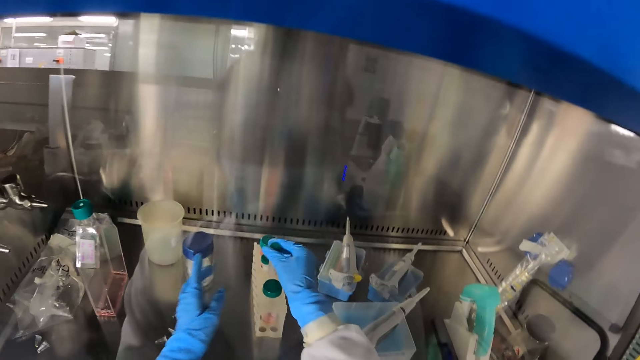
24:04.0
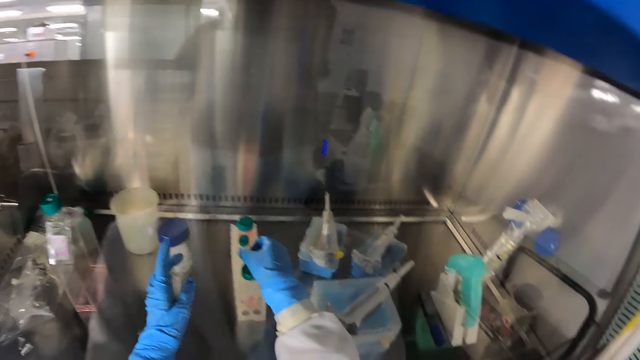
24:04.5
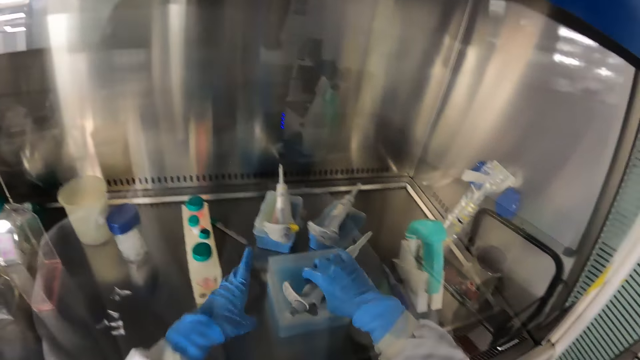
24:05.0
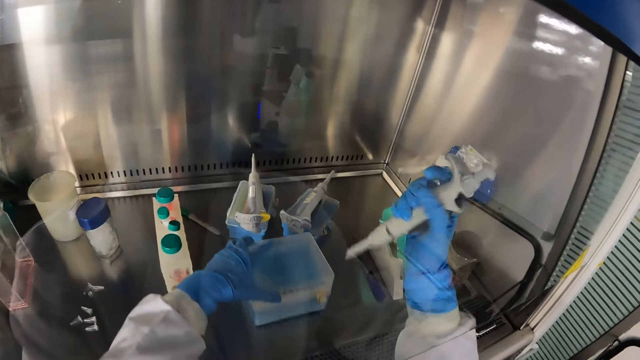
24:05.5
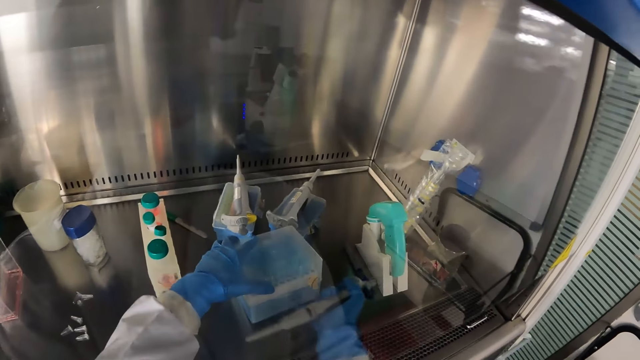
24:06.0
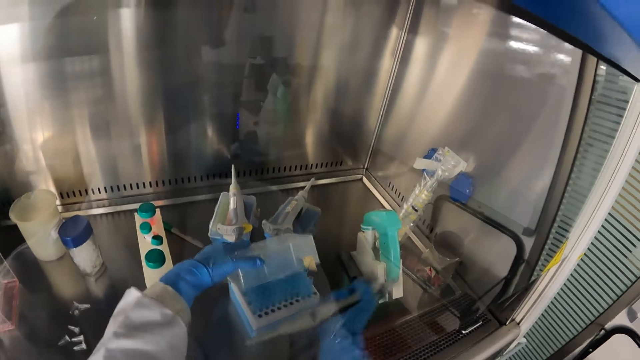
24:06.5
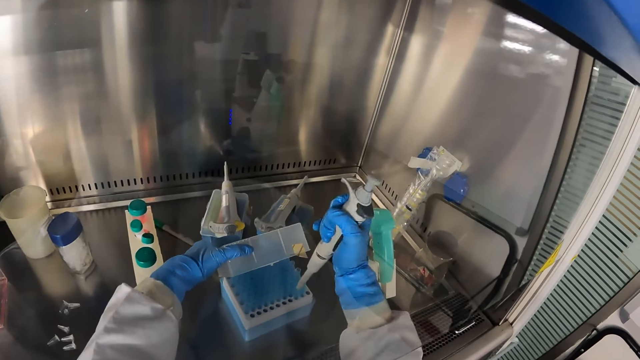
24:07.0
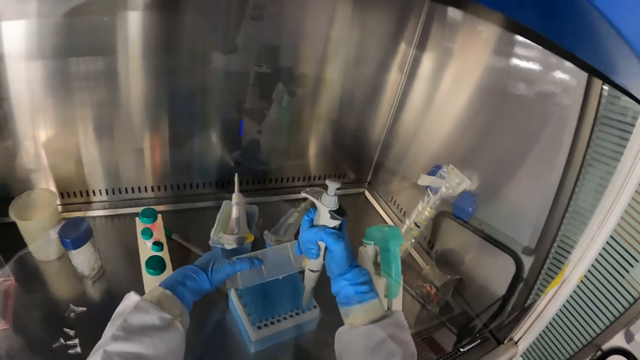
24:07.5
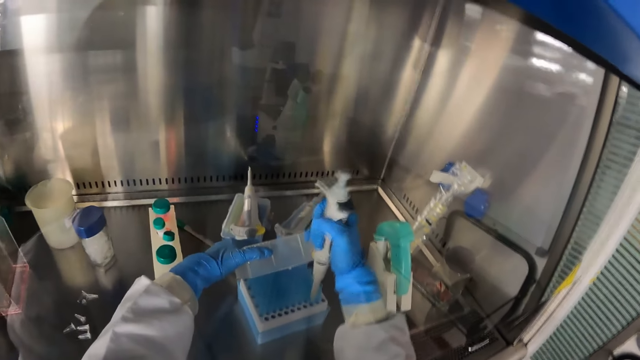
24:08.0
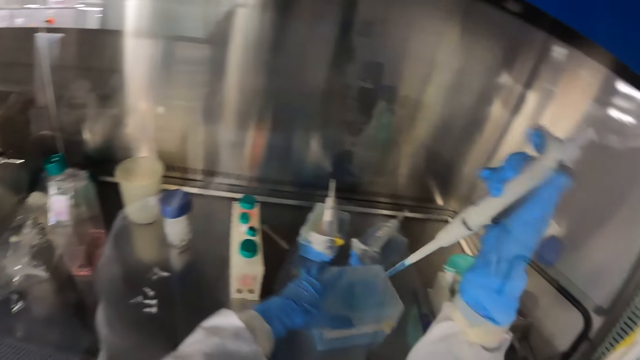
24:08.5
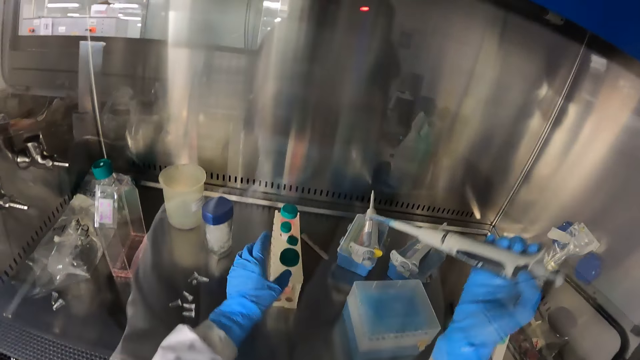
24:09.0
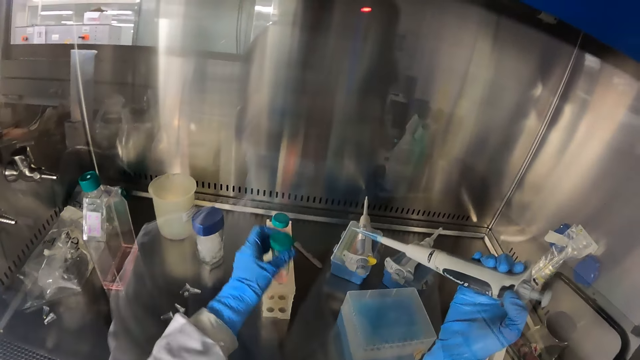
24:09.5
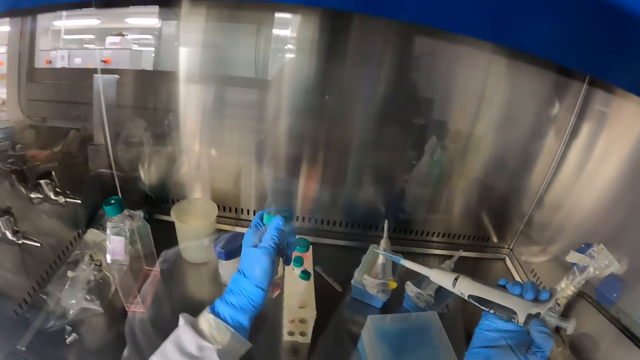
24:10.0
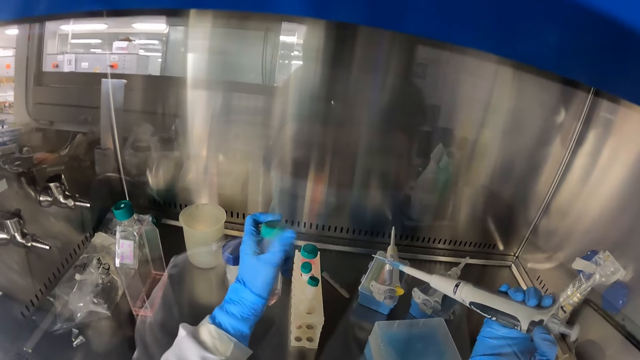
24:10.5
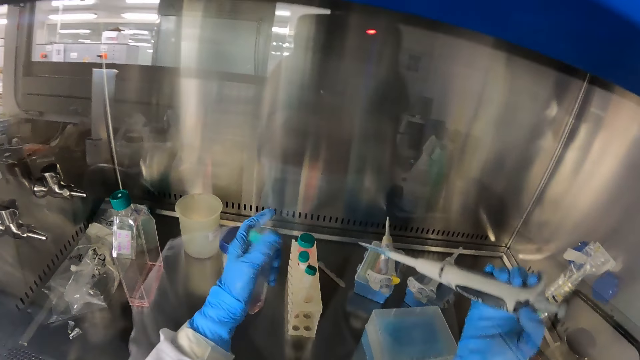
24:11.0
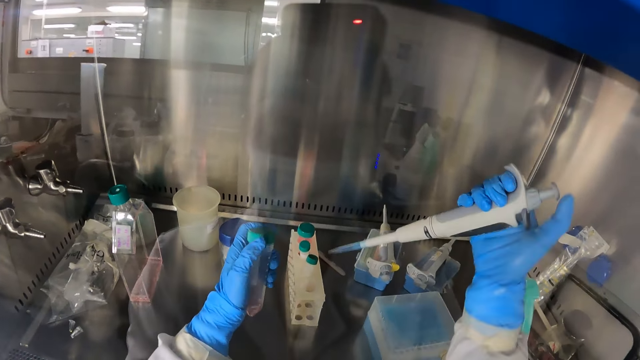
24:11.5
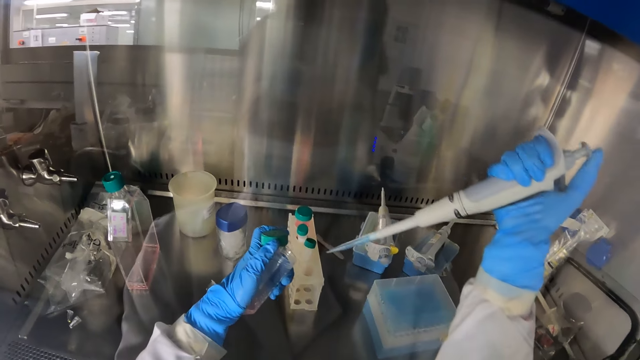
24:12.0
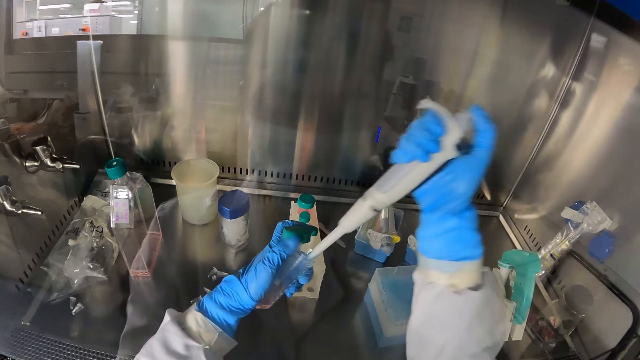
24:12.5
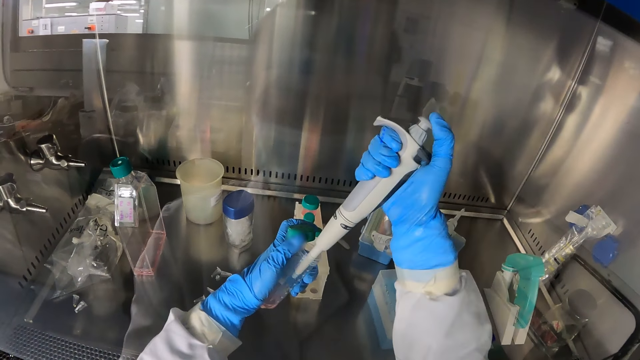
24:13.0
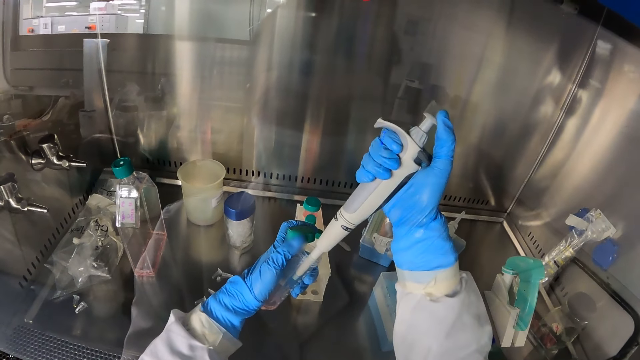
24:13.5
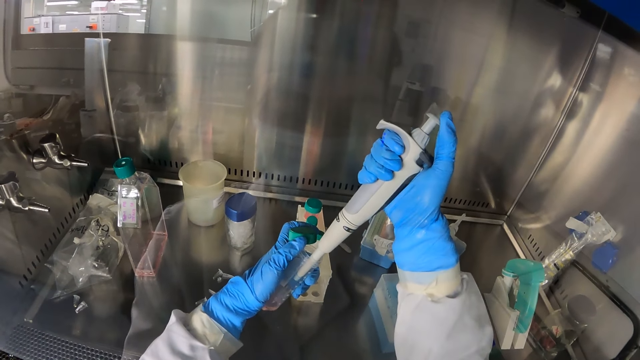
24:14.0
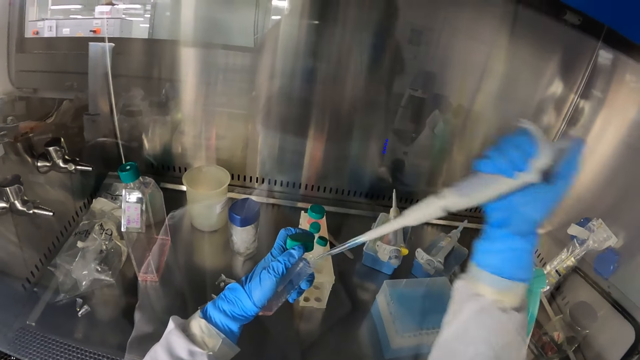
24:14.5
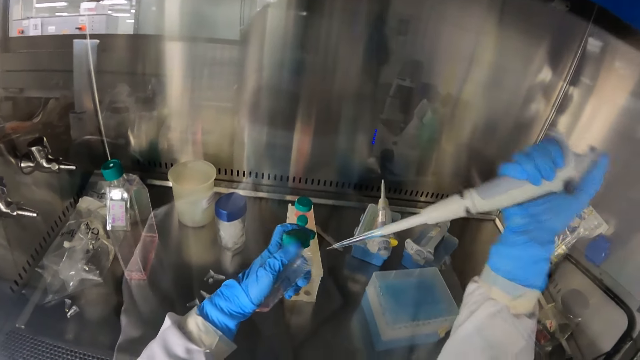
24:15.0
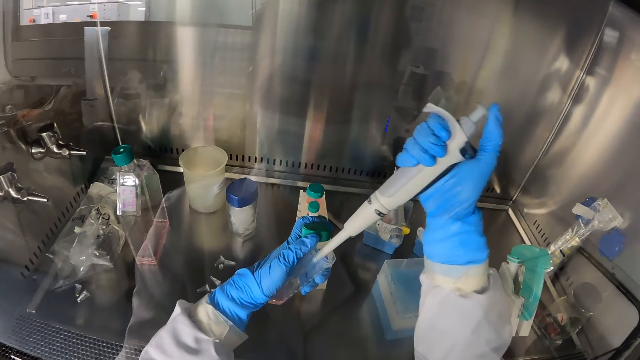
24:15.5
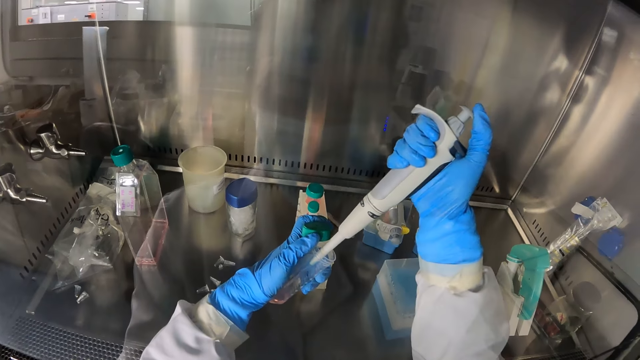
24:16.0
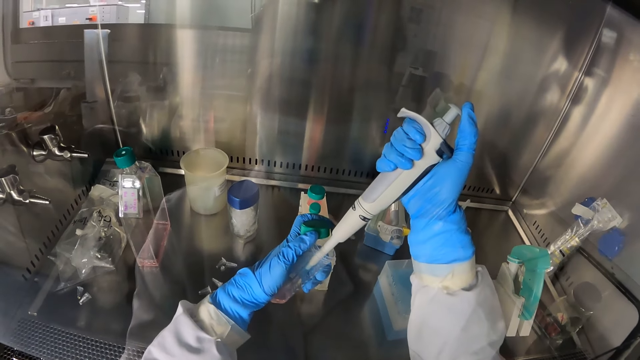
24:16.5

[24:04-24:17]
The camera wearer places the test tube back into the test tube holder with his right hand. He picks up a micro pipette with his right hand from a plastic box. He opens the plastic box with his left hand. He inserts the micro pipette into a test tube in the plastic box with his right hand. He picks up a test tube from the test tube holder with his left hand. He opens the lid of the test tube with his left hand. He releases the reagent in the micro pipette into the test tube with his right hand. He removes the micro pipette from the test tube with his right hand. He releases the reagent in the micro pipette into the test tube with his right hand.

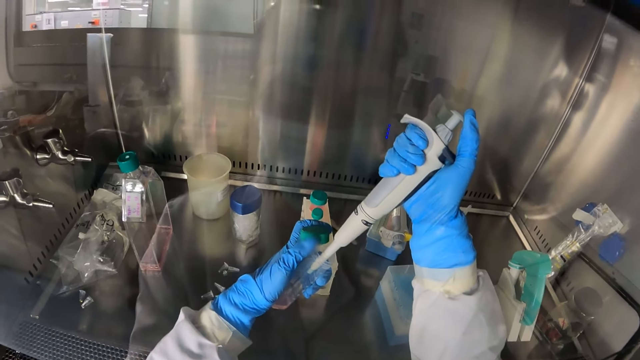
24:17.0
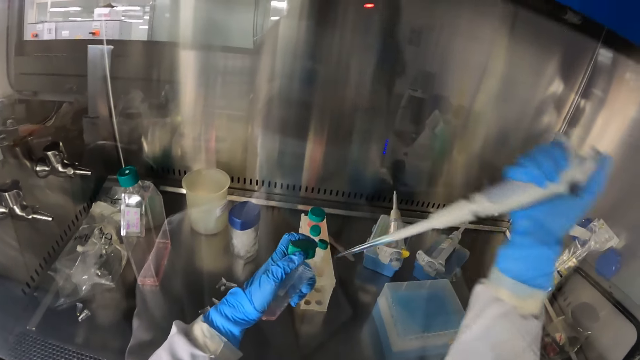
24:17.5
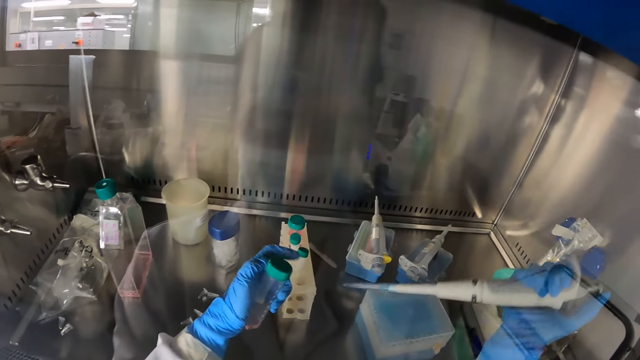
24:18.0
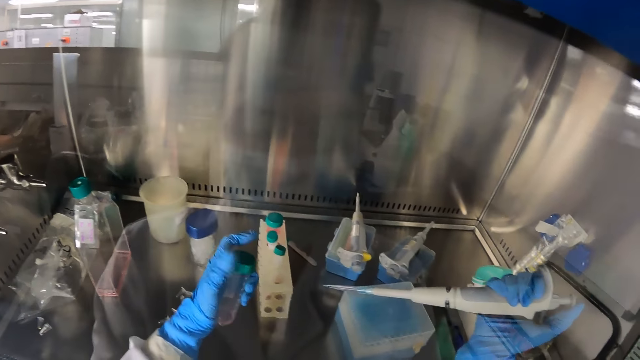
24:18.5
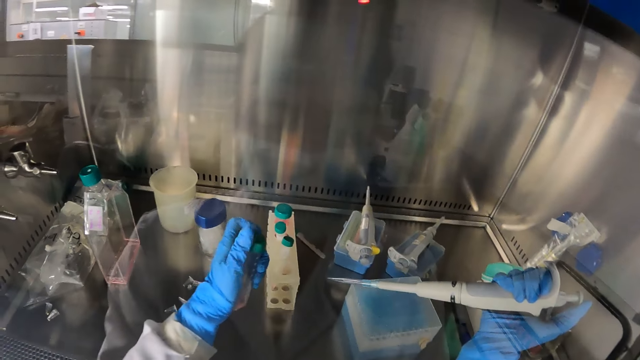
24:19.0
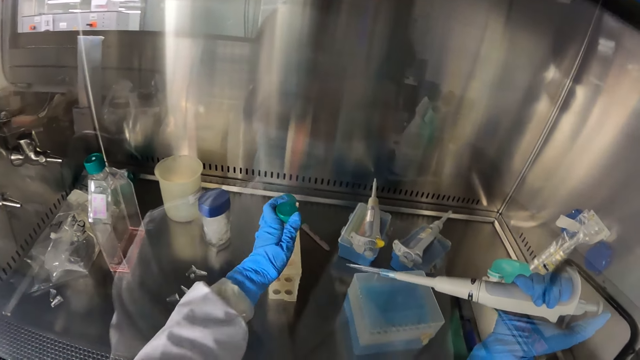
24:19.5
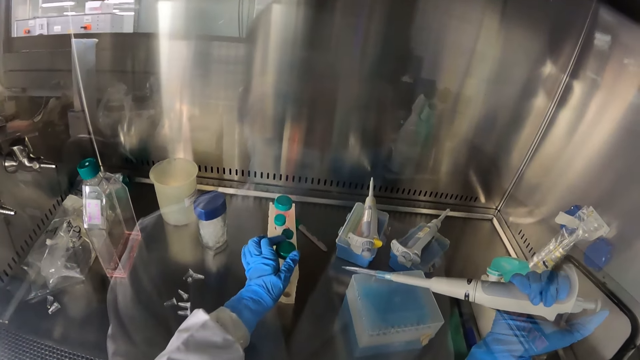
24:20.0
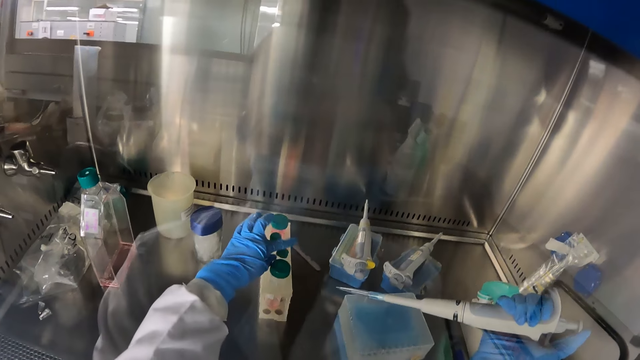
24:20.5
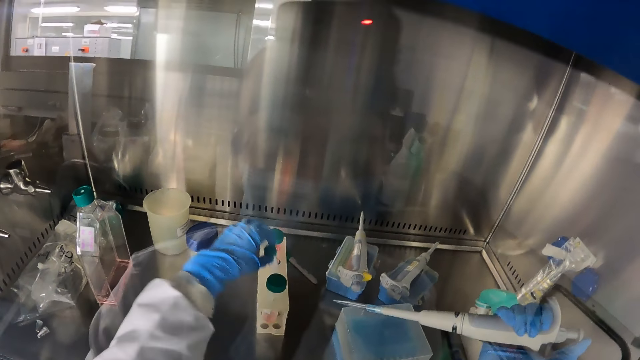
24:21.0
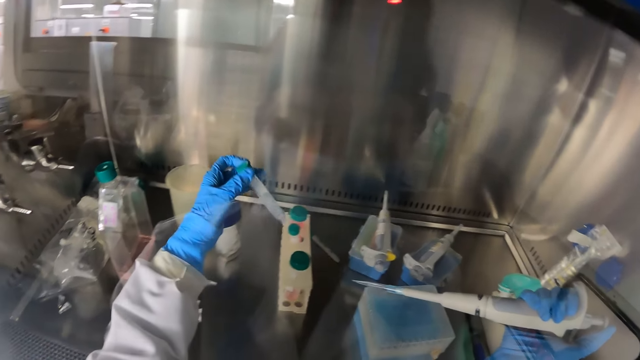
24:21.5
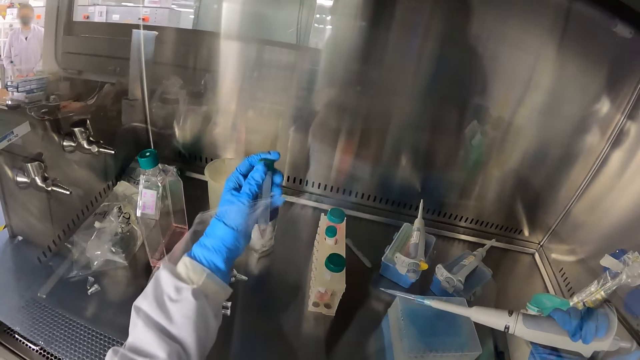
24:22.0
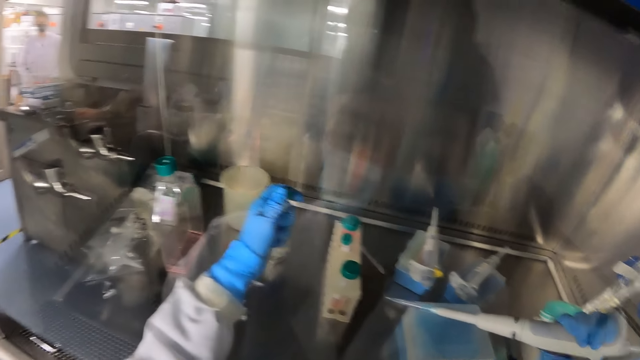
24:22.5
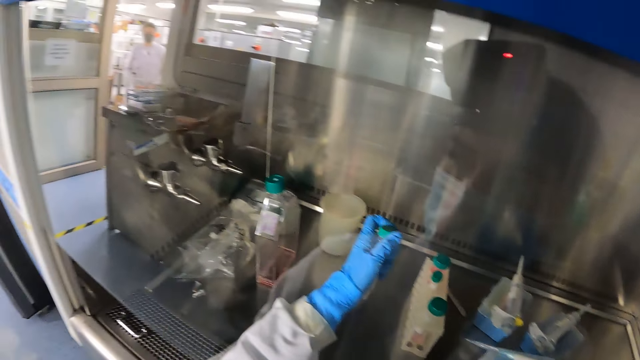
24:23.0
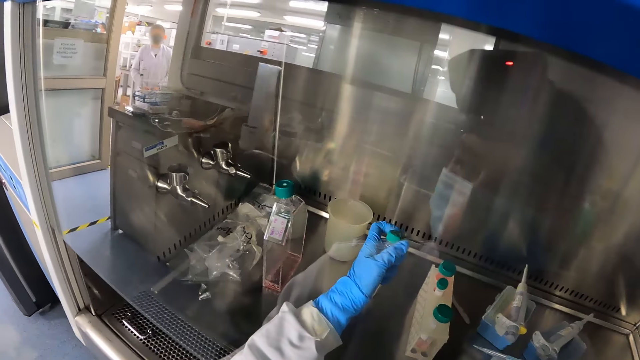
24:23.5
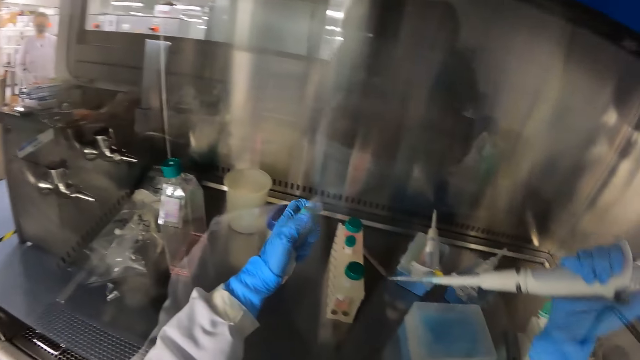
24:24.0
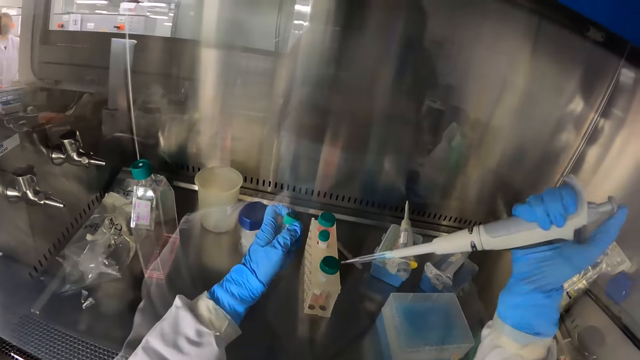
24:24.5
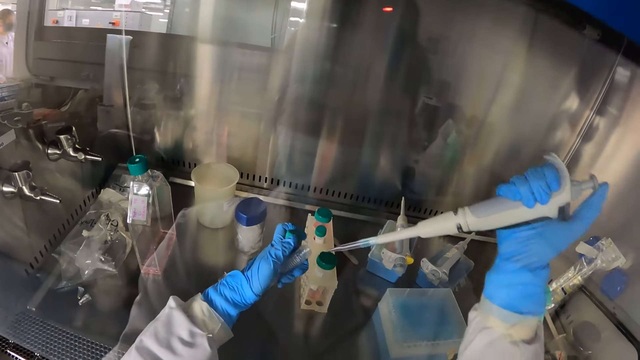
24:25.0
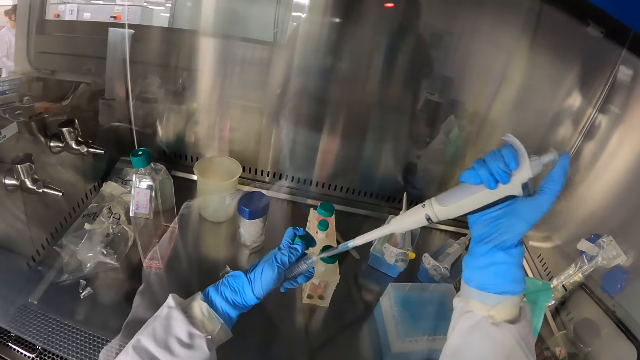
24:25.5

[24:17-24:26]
The camera wearer removes the micro pipette from the test tube with his right hand. He closes the lid of the test tube with his left hand. He places the test tube in the test tube holder with his left hand. He picks up a test tube from the test tube holder with his left hand. He opens the lid of the test tube with his left hand. He releases the reagent in the micro pipette into the test tube with his right hand.
